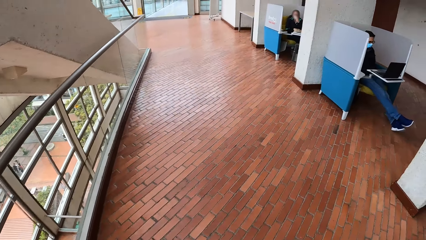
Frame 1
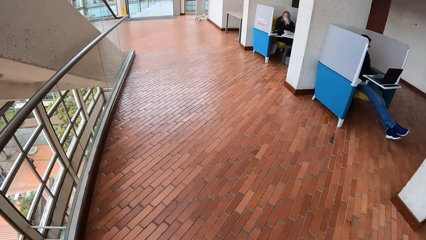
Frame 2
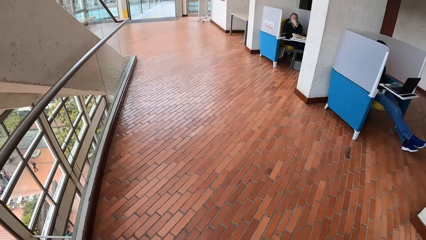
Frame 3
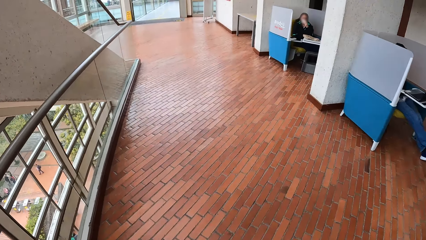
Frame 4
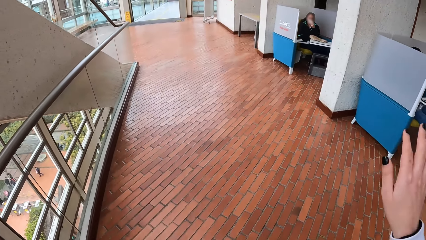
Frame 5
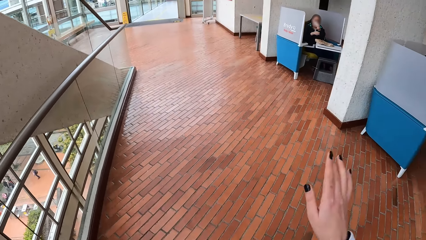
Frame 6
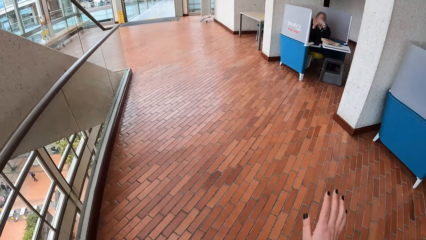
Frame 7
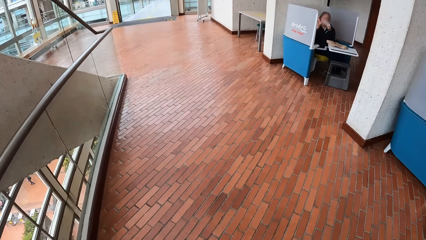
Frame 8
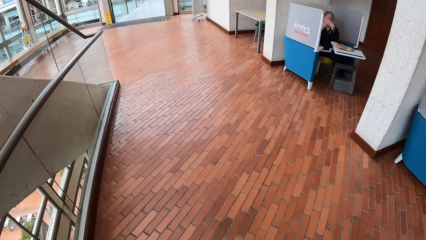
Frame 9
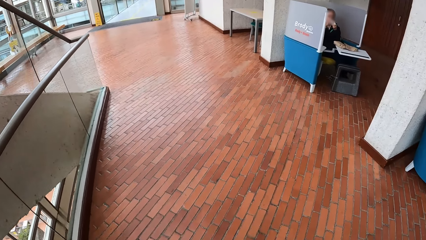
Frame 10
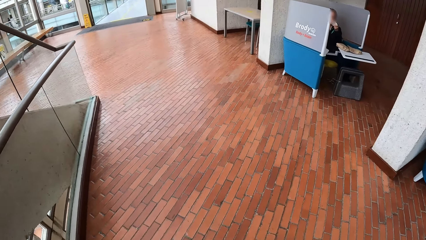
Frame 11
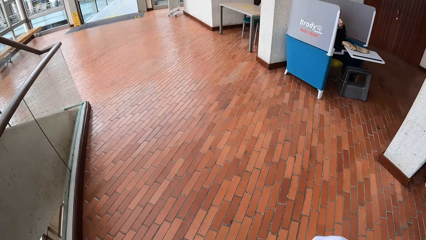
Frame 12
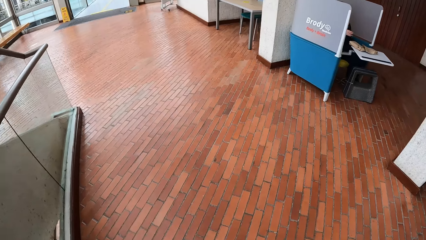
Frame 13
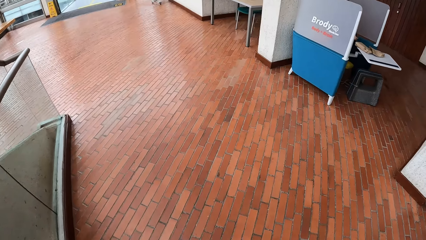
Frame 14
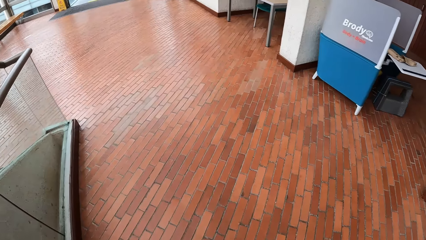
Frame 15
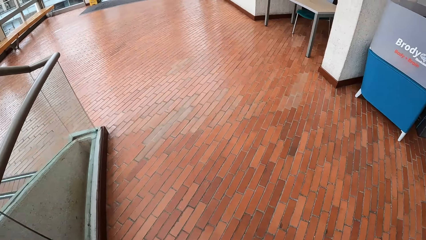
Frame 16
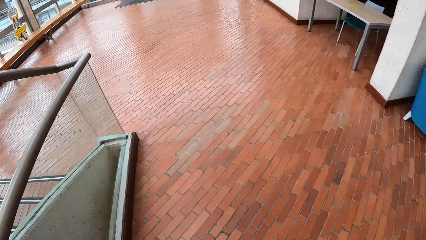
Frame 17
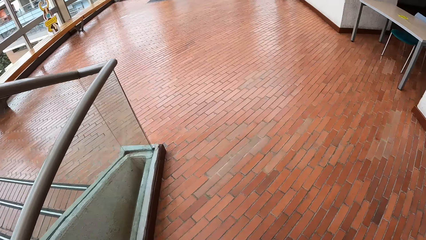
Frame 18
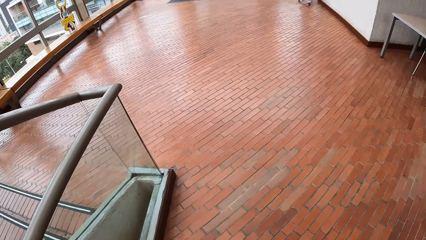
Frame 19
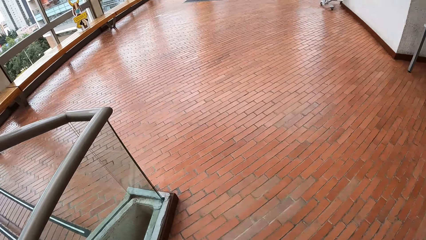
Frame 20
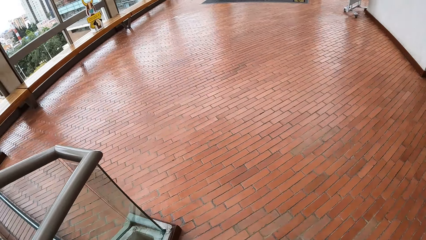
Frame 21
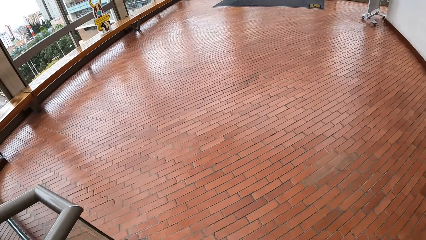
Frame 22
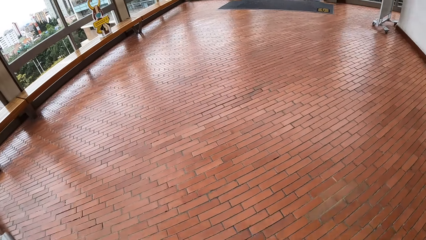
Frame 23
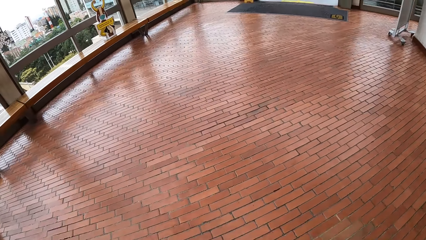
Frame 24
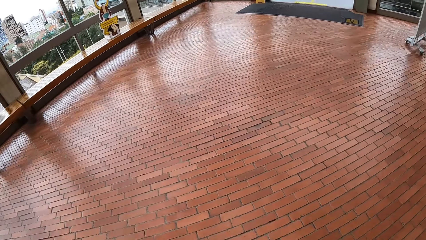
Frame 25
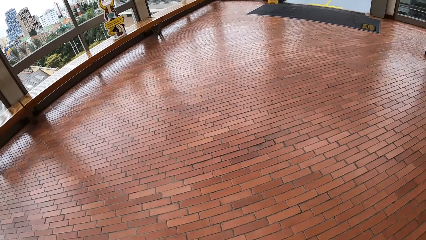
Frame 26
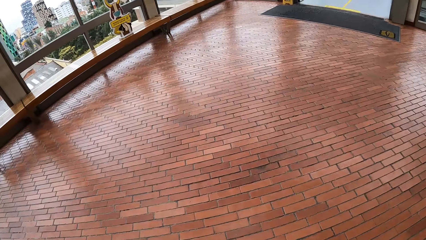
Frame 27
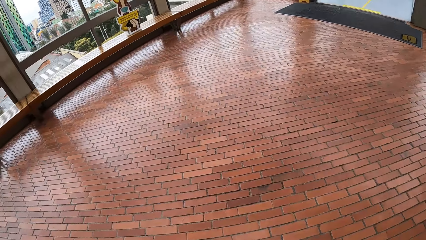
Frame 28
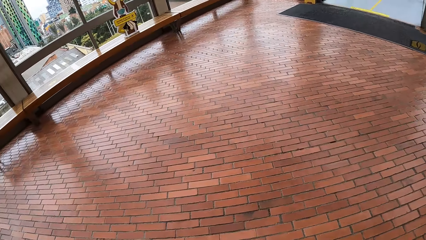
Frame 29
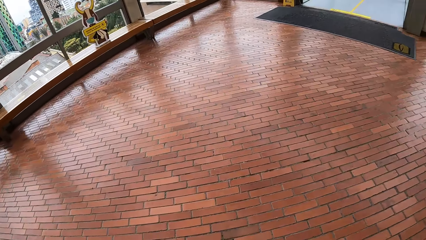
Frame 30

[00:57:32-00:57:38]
The camera wearer waves at a woman.

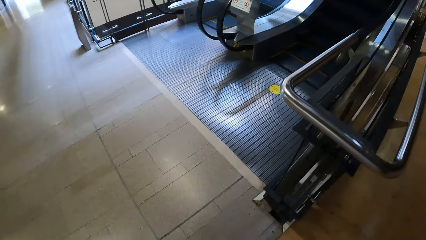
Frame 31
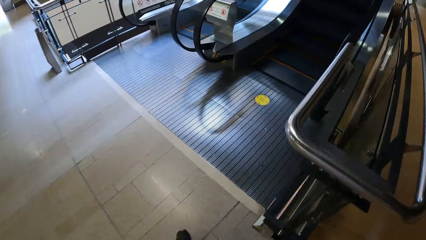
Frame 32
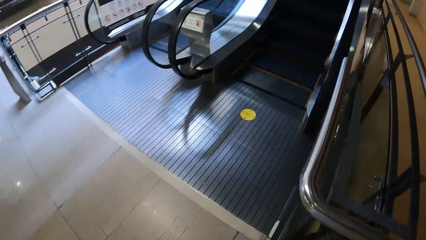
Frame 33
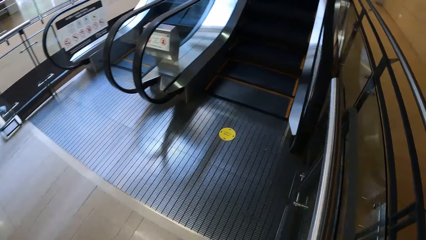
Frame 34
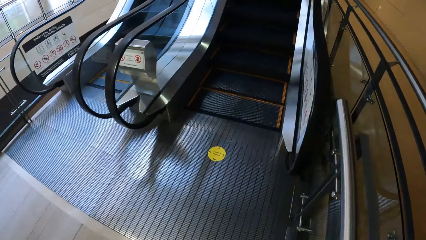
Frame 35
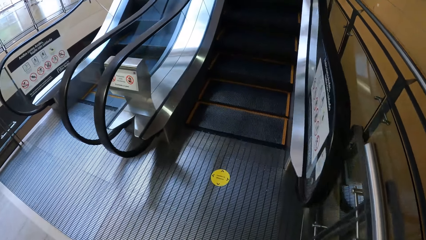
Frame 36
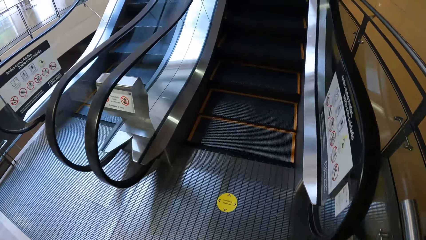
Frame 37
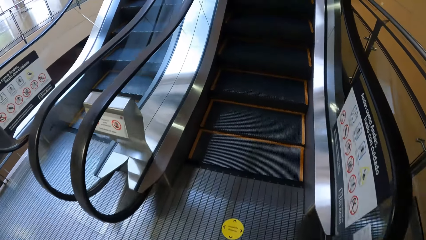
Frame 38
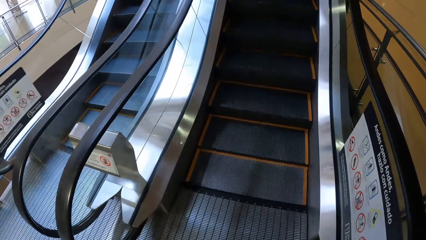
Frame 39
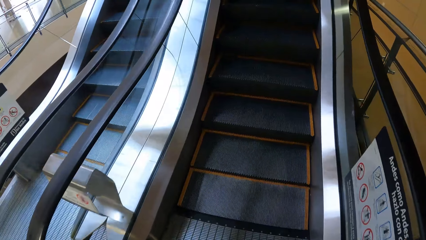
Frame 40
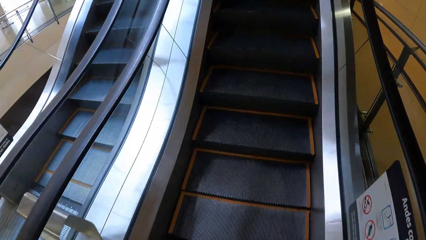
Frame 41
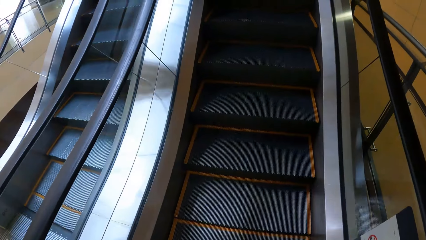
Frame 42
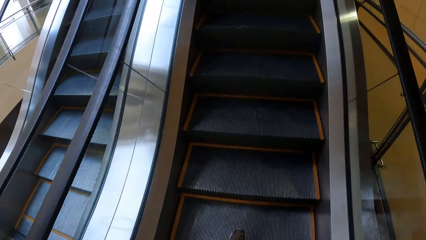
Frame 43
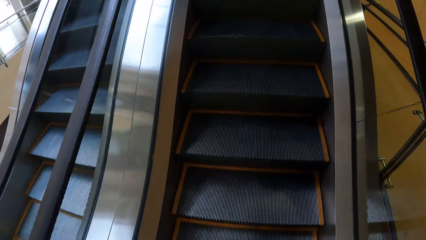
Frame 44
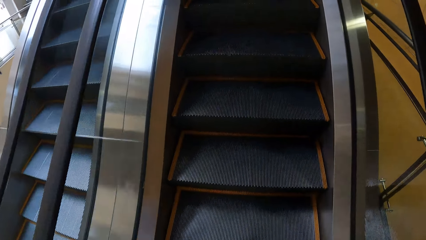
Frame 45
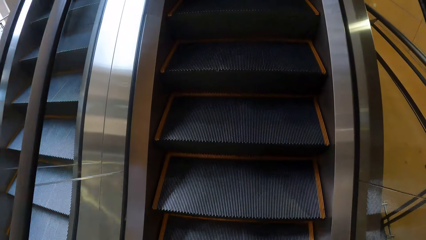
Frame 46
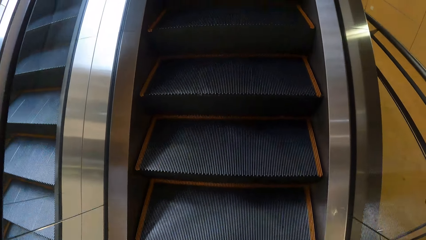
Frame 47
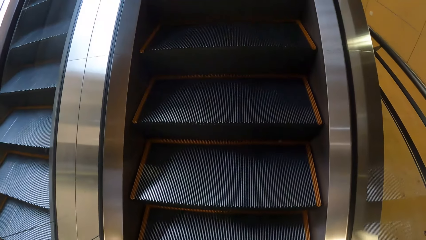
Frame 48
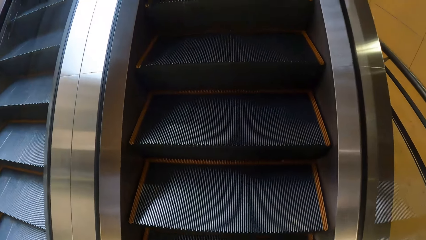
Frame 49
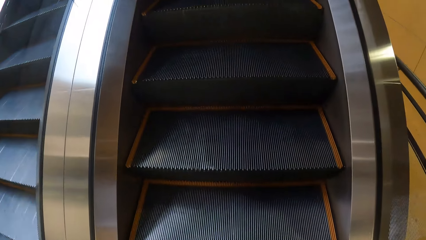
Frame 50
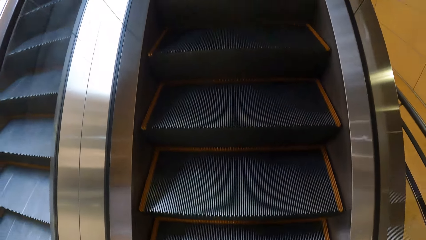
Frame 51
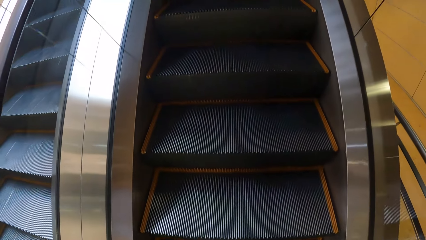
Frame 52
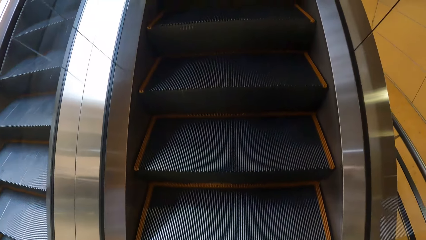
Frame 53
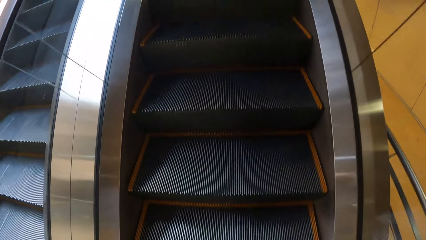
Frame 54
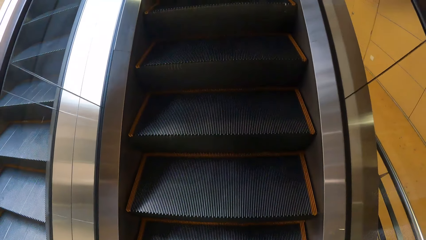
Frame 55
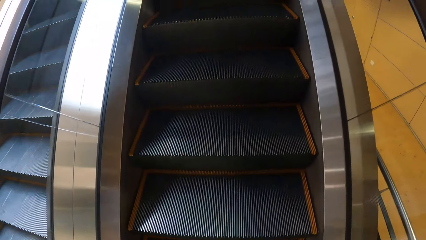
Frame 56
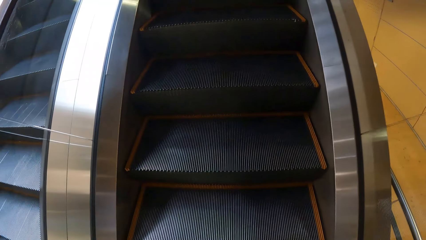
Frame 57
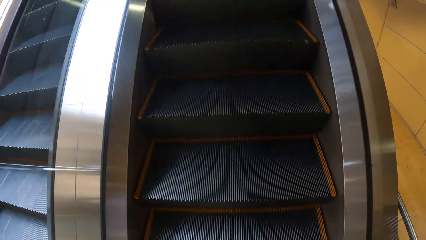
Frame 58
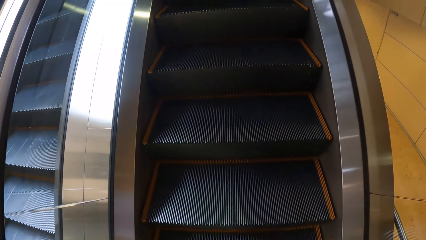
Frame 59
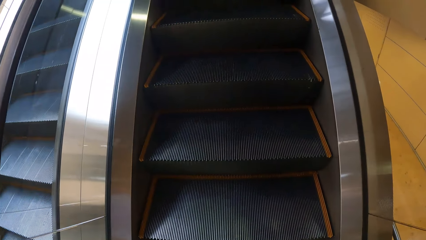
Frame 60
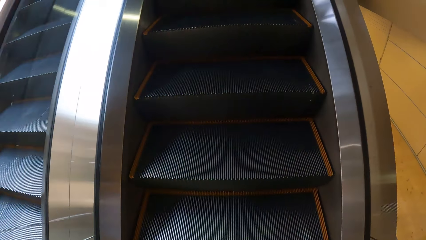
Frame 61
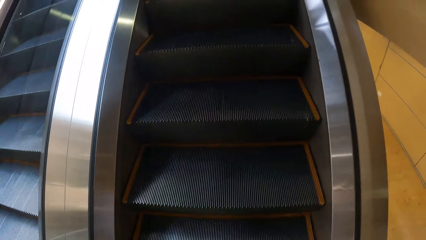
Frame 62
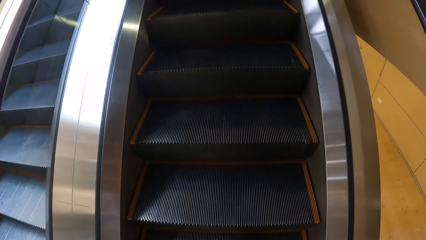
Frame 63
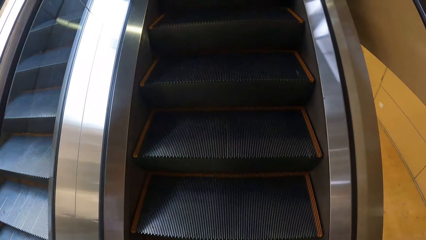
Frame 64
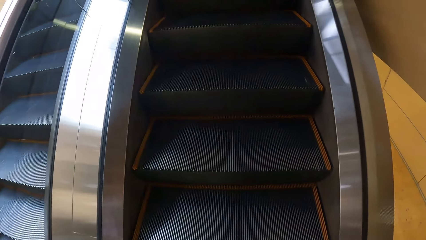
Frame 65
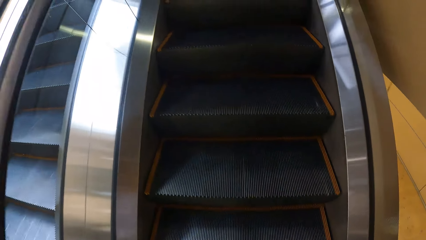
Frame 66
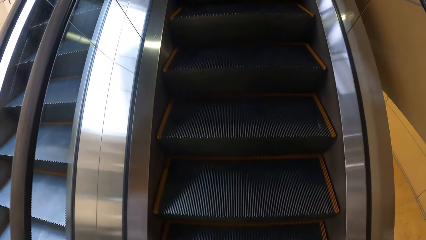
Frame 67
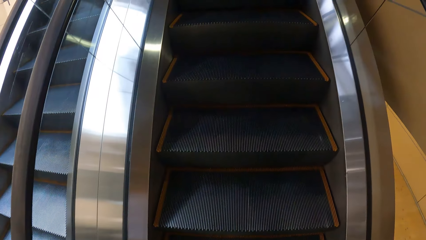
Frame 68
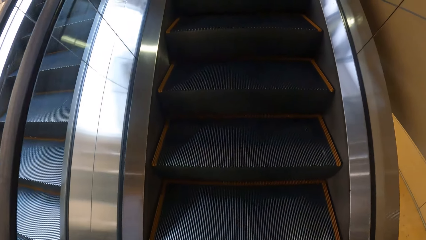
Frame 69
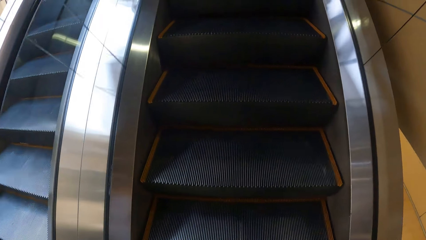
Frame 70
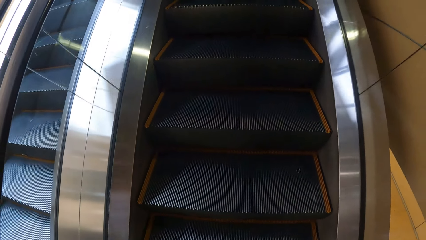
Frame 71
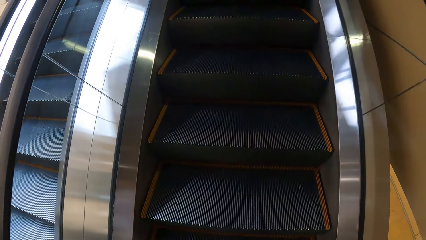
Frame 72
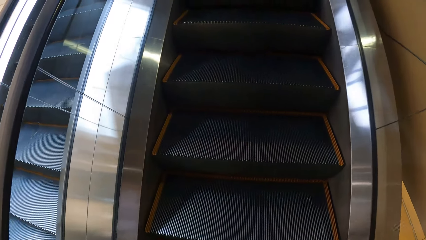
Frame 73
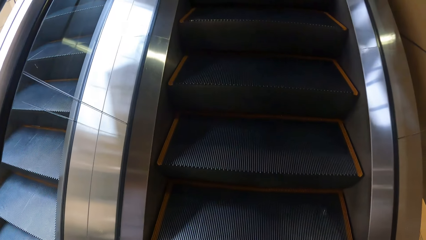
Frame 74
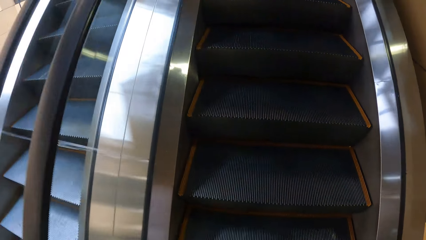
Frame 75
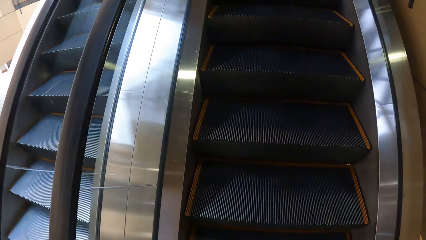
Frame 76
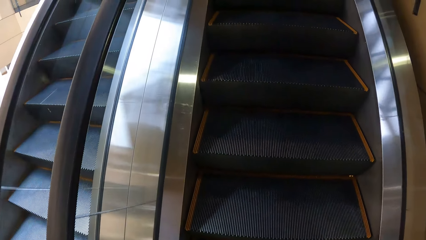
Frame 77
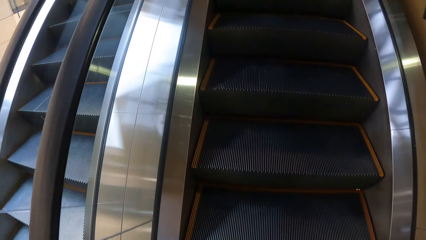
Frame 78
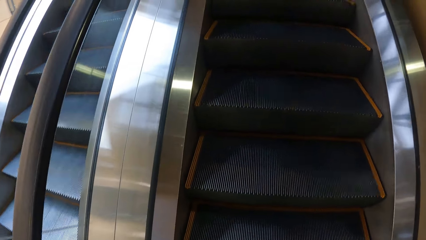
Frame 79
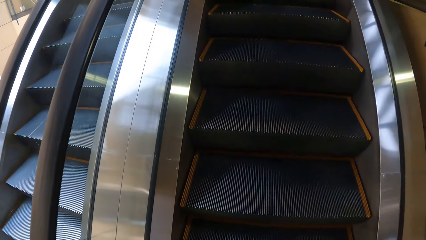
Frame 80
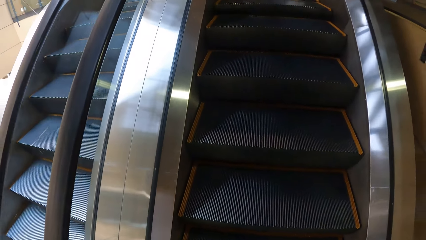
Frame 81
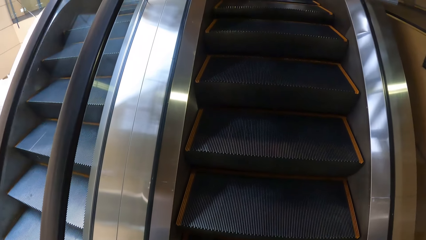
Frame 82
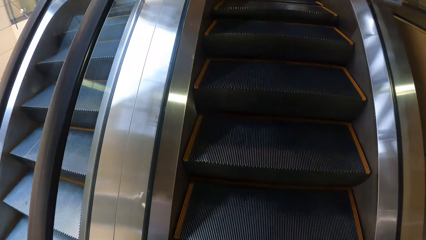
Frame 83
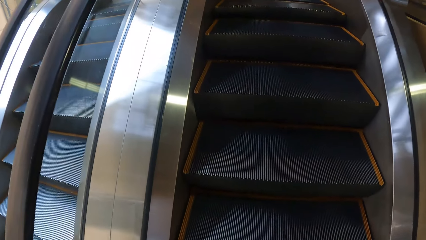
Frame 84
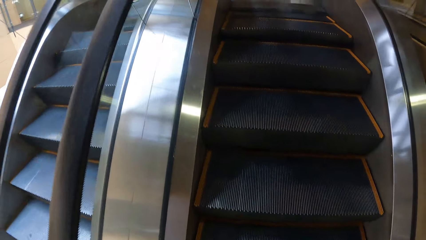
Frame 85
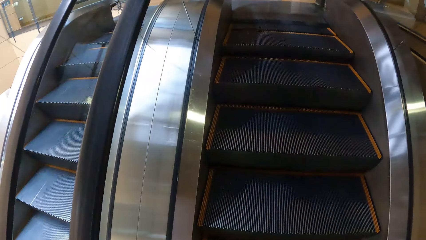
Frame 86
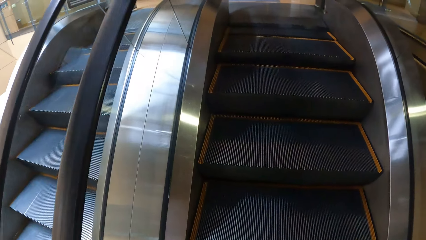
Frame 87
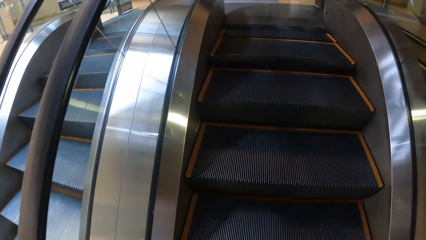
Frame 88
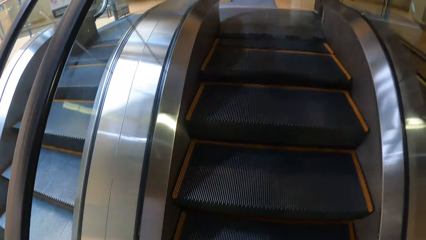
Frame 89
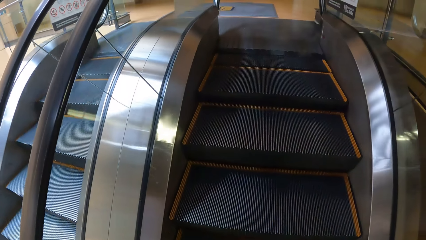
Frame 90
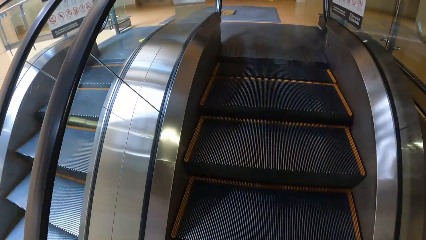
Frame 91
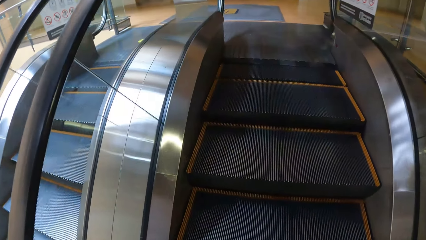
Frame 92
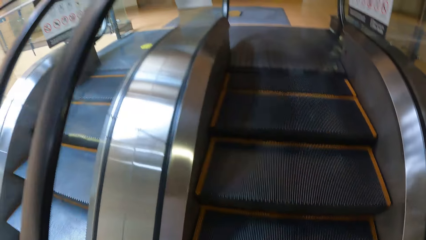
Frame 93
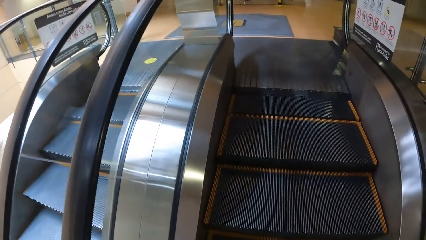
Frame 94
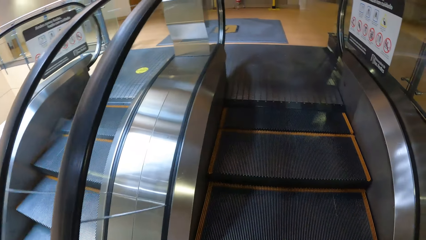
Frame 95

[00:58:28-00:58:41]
The camera wearer climbs rolling stairs.
